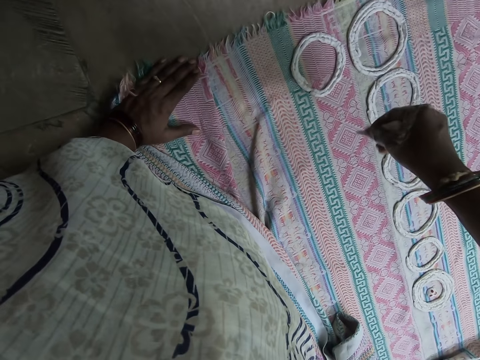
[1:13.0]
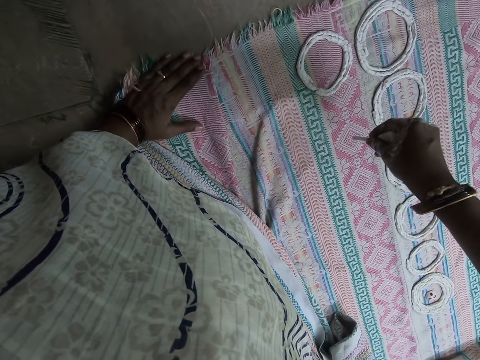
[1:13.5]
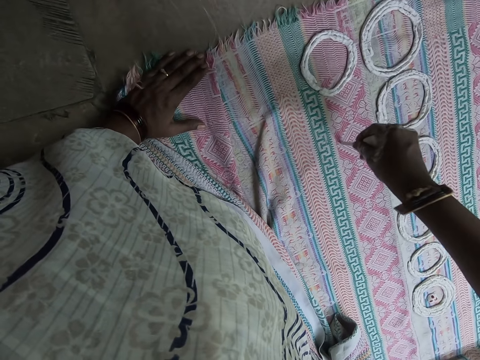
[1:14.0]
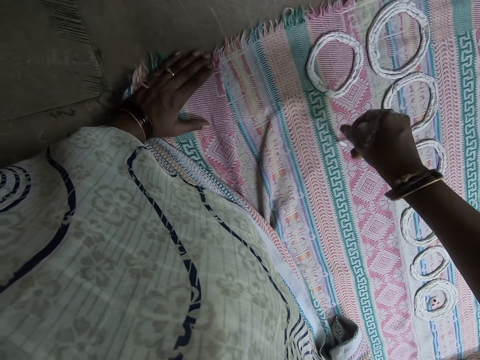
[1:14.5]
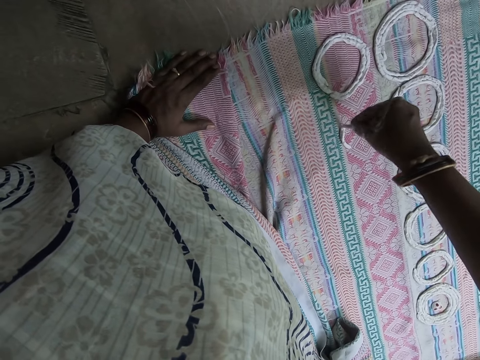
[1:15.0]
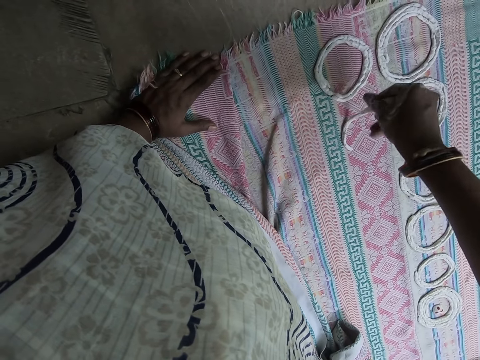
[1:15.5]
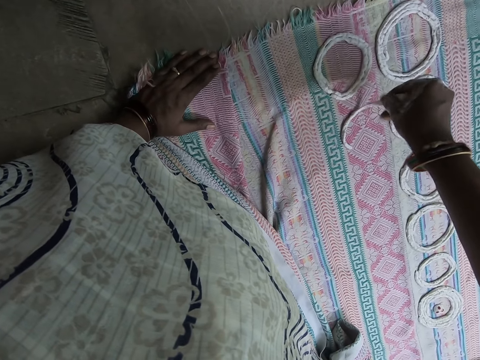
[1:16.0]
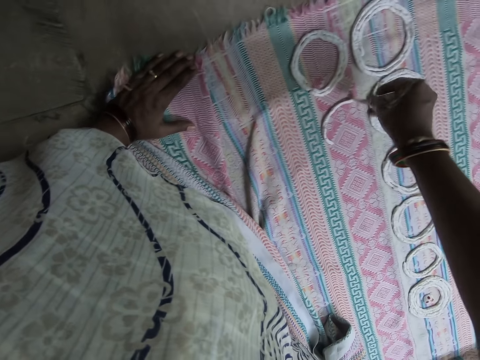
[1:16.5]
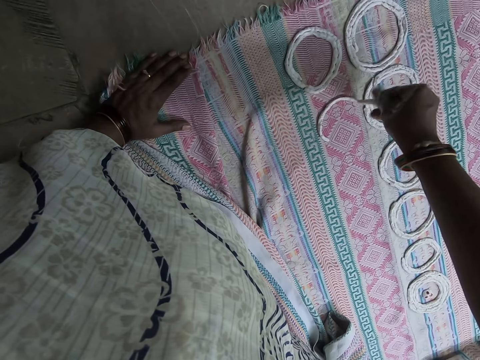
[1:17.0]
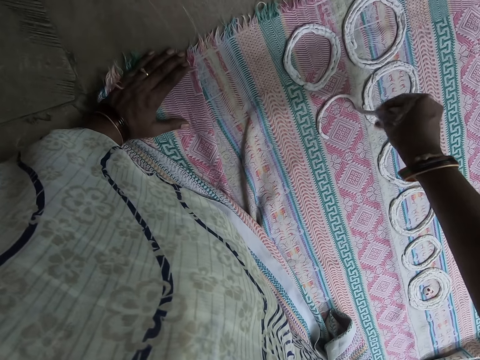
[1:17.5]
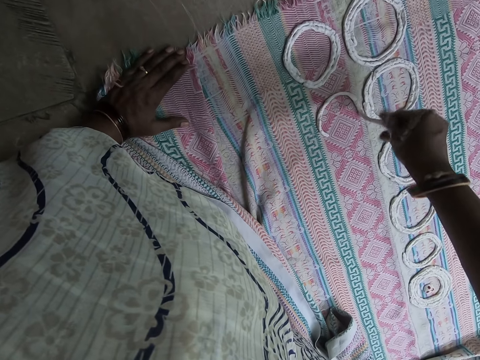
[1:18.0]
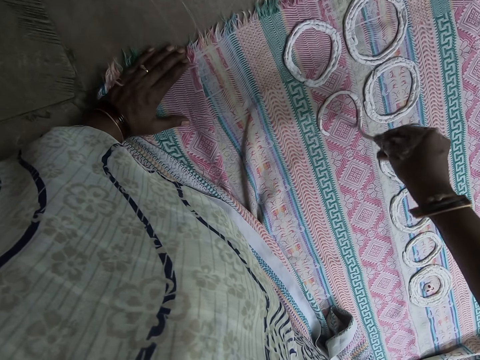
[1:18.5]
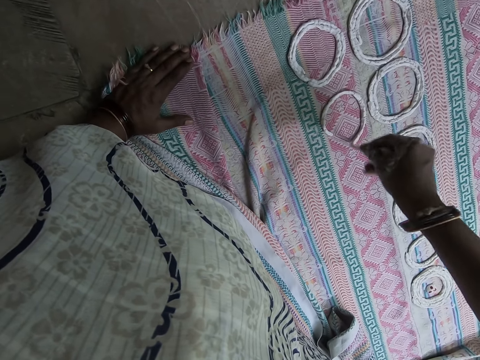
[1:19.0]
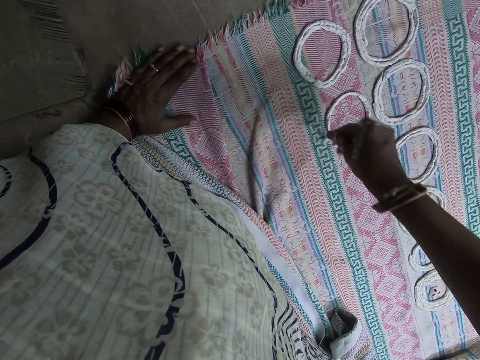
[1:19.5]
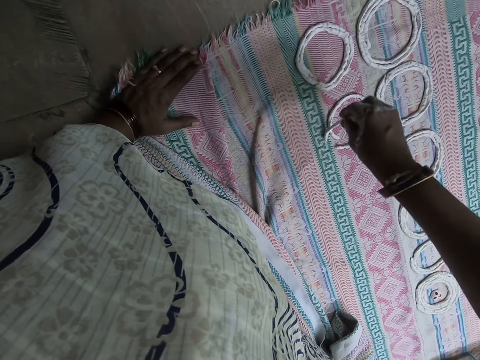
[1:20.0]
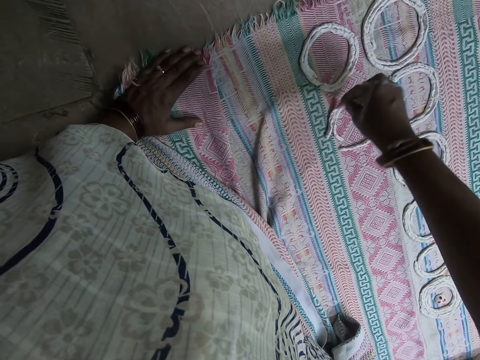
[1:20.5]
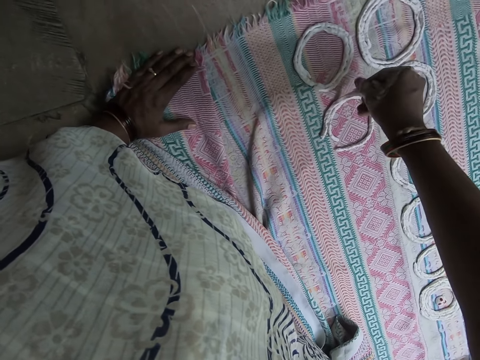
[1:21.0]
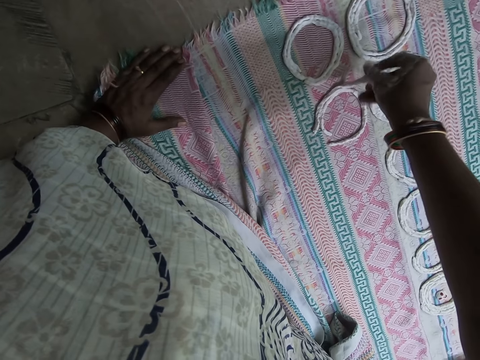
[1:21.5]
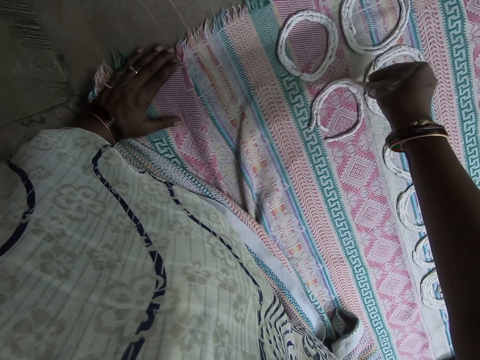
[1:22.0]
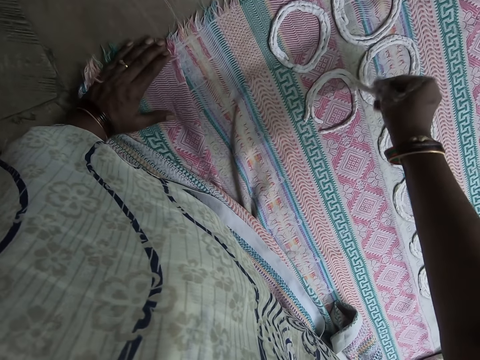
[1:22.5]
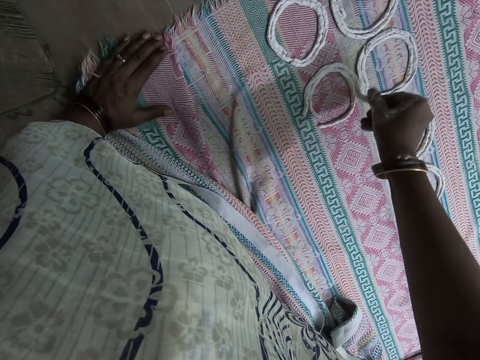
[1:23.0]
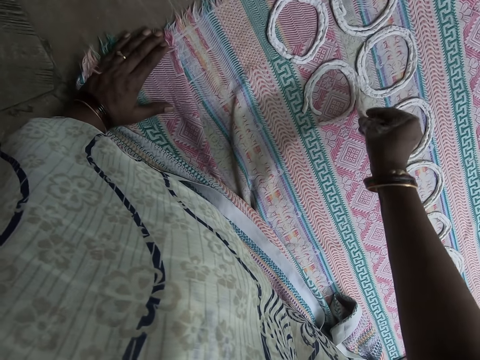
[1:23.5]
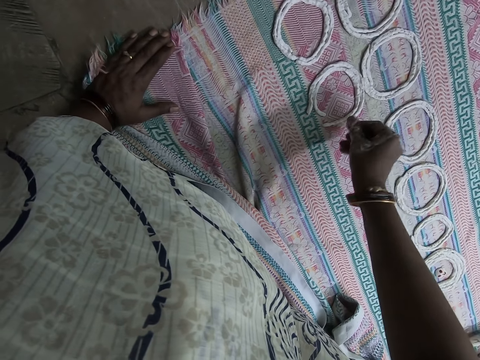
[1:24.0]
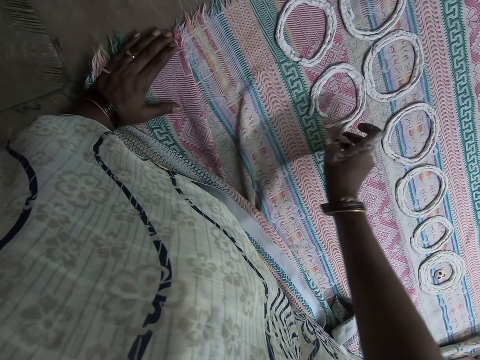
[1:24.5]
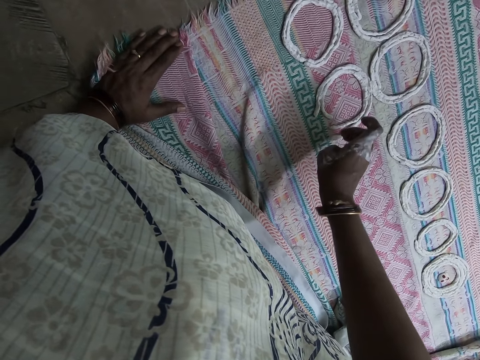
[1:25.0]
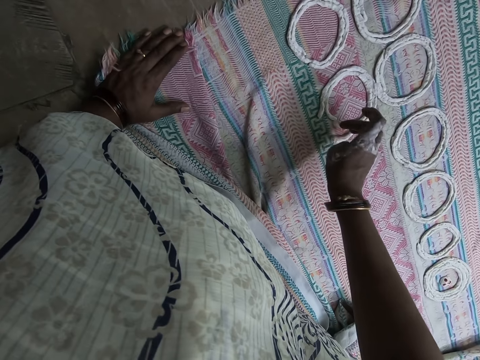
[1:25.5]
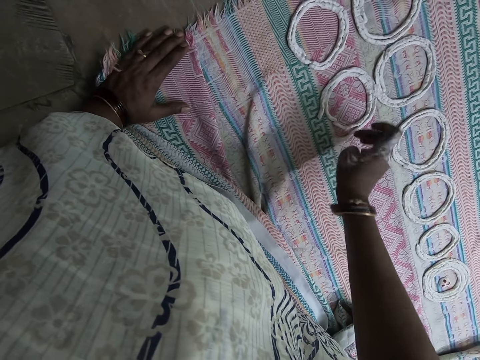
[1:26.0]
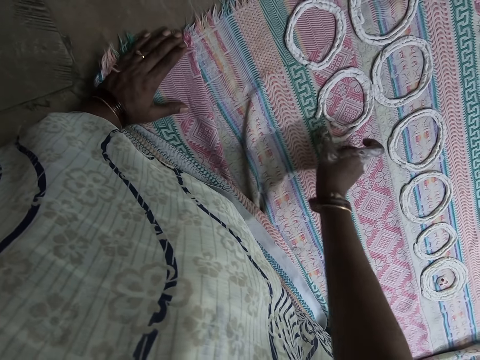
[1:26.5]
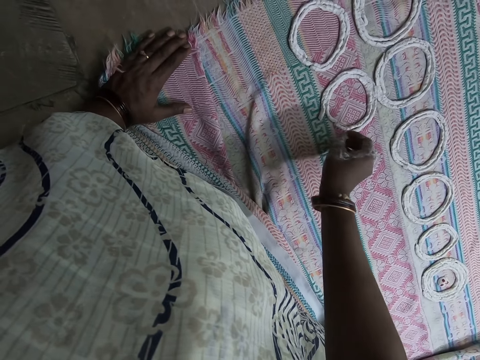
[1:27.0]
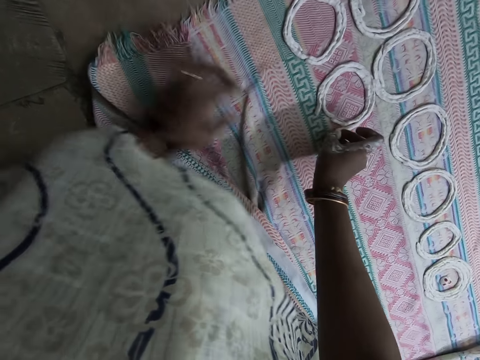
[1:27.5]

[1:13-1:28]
The camera wearer deposits something on a piece of cloth. They touch something on the piece of cloth.

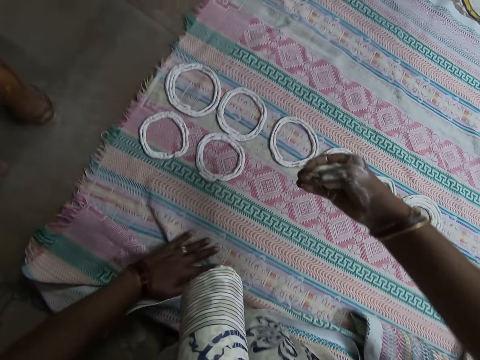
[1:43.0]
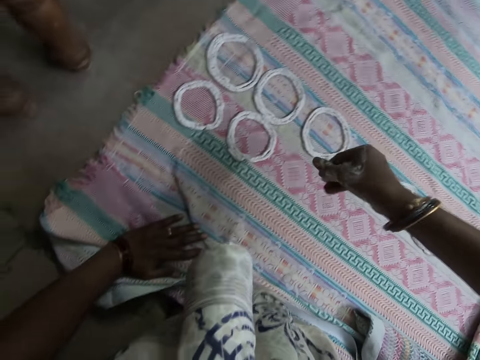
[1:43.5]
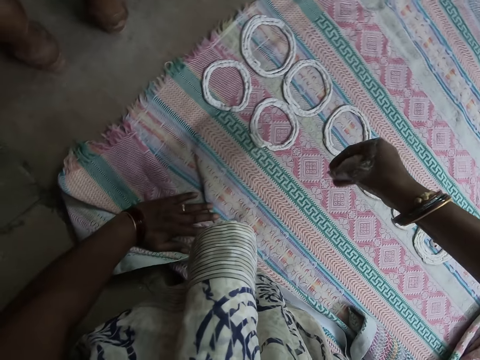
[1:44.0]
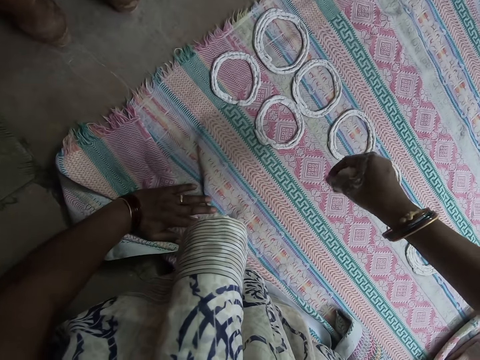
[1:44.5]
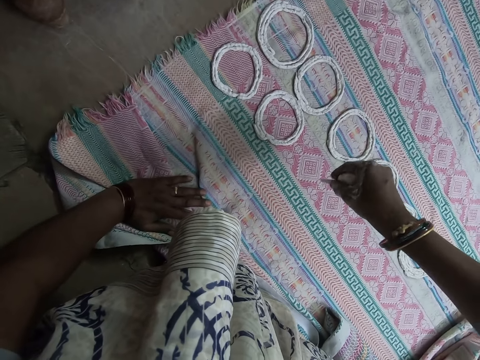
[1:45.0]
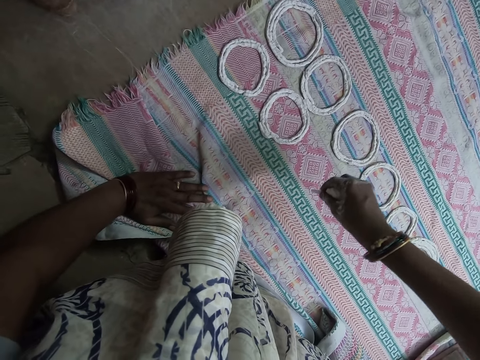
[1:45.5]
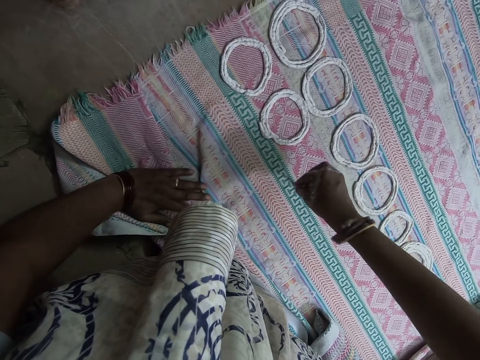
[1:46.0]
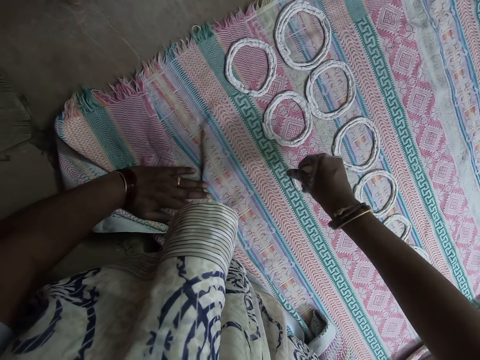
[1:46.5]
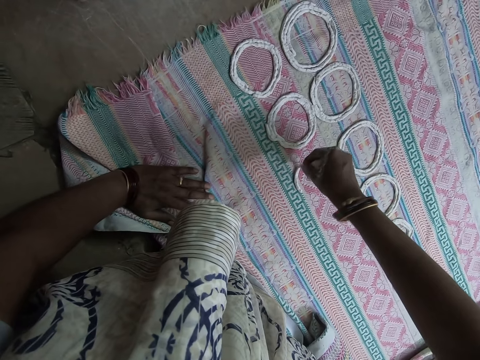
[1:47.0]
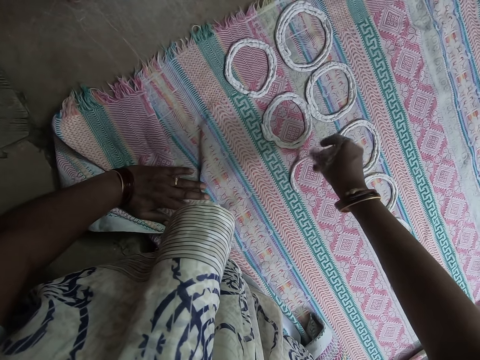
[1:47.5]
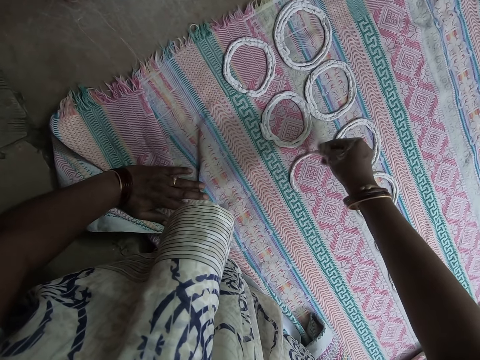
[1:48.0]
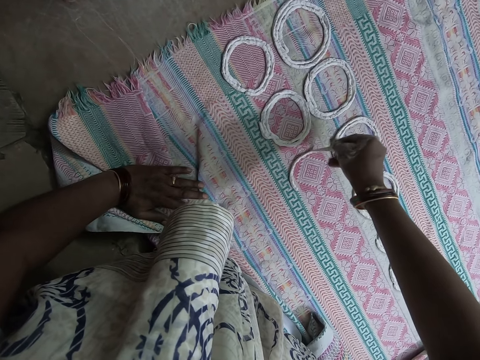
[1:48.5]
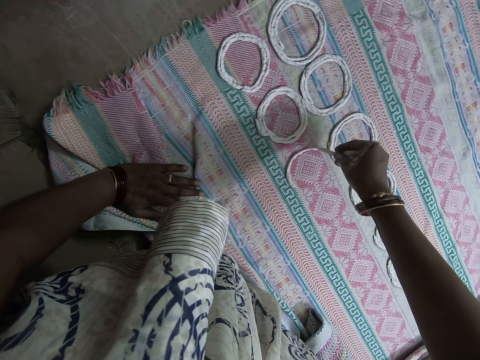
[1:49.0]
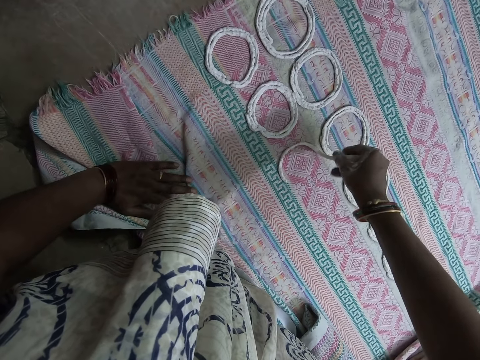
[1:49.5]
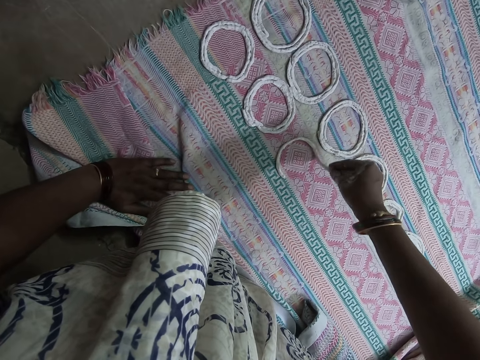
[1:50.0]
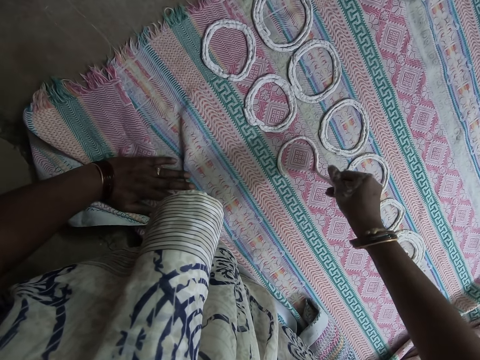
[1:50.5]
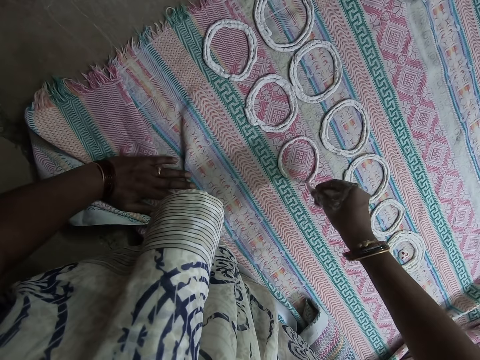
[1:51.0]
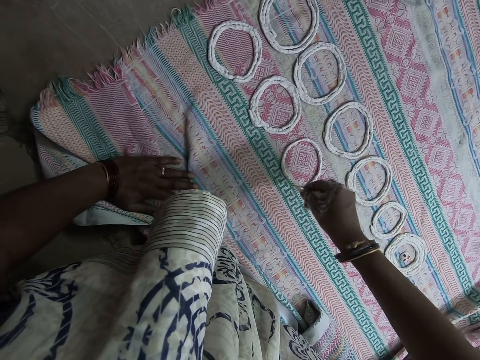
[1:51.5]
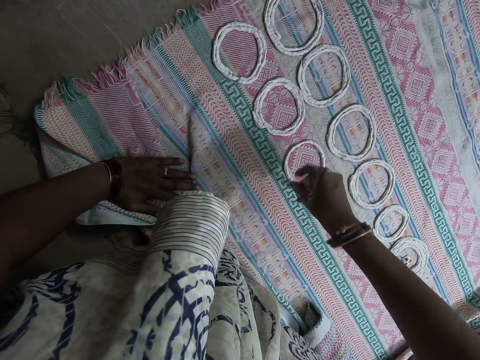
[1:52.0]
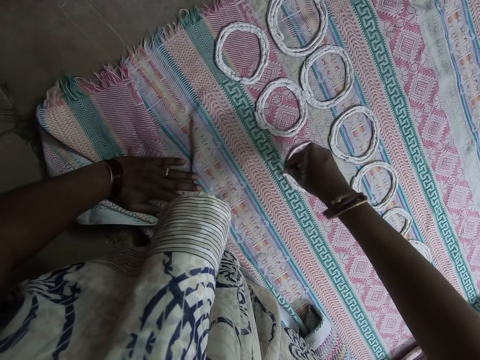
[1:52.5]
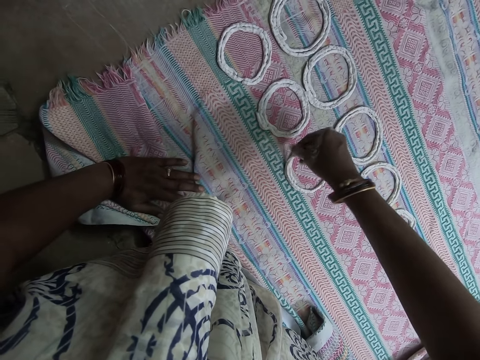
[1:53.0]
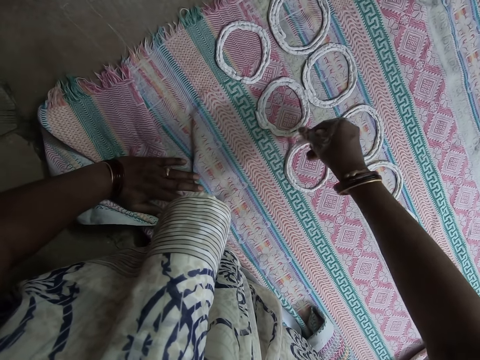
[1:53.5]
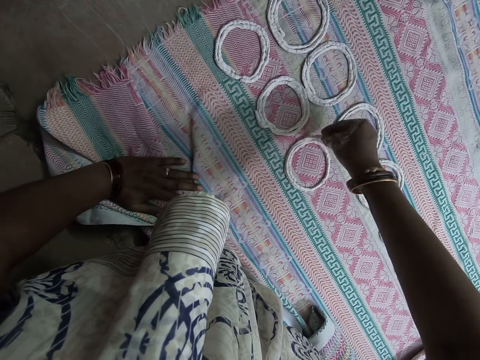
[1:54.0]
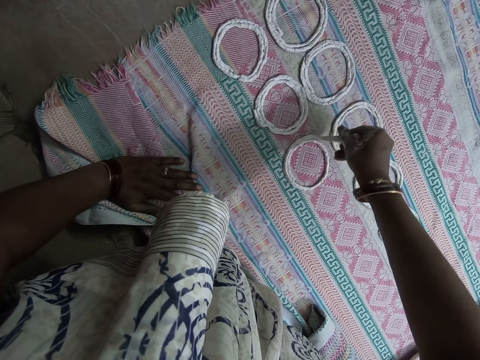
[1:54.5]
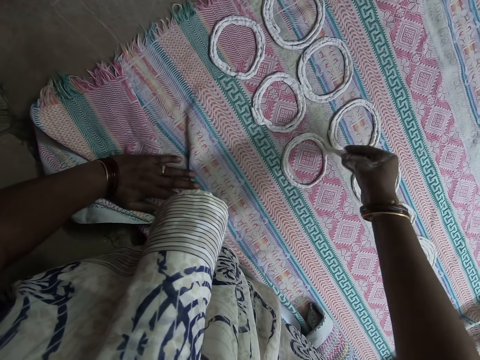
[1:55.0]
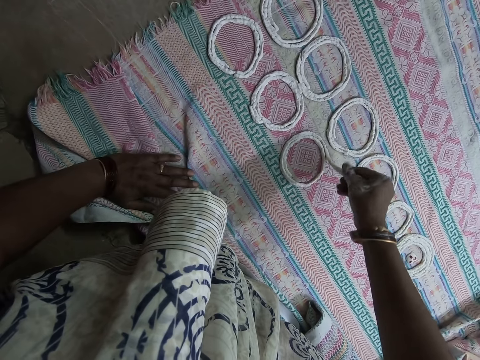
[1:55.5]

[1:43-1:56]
The camera wearer twists something. She casts the dough in circular motions on the cloth with her right hand. She deposits something on the cloth.
